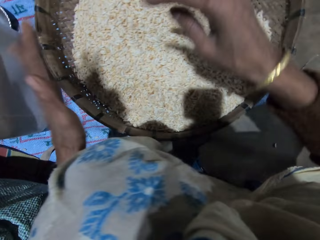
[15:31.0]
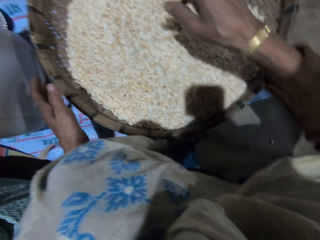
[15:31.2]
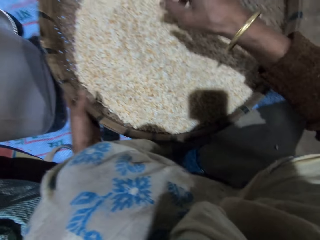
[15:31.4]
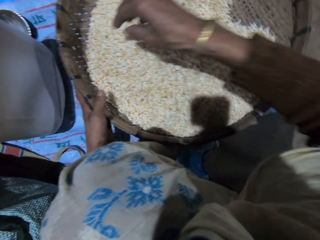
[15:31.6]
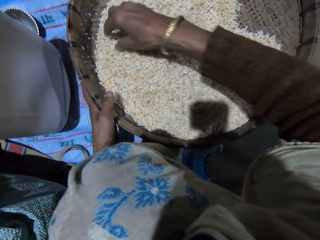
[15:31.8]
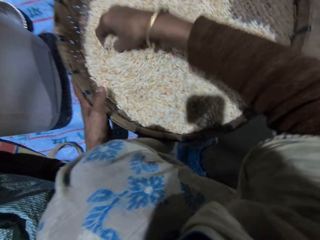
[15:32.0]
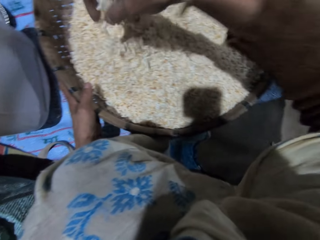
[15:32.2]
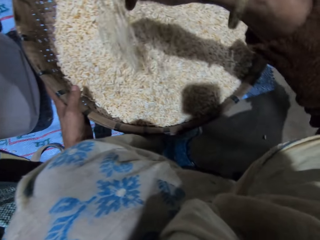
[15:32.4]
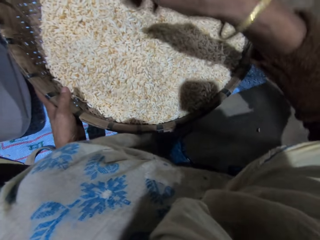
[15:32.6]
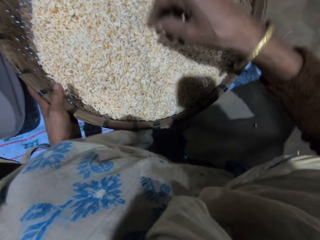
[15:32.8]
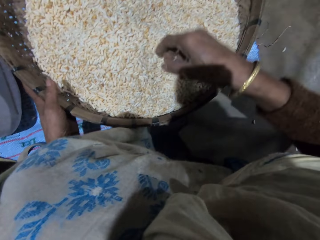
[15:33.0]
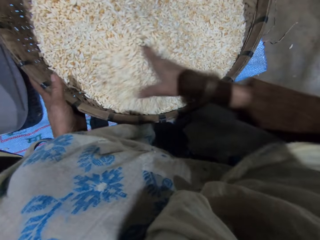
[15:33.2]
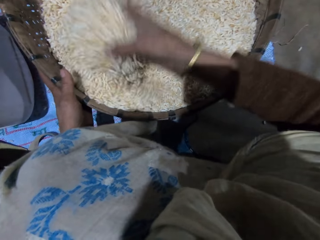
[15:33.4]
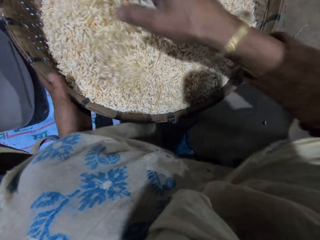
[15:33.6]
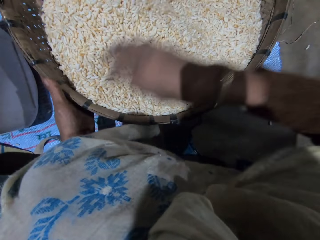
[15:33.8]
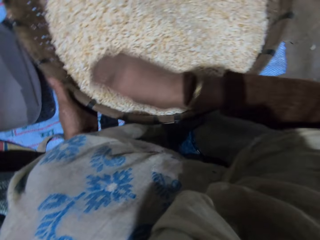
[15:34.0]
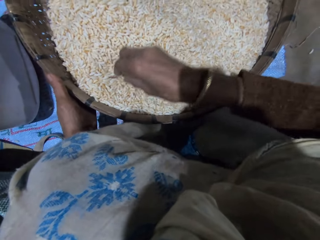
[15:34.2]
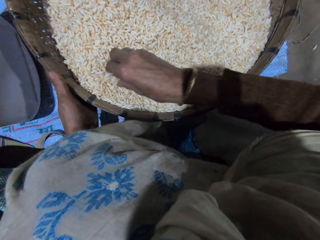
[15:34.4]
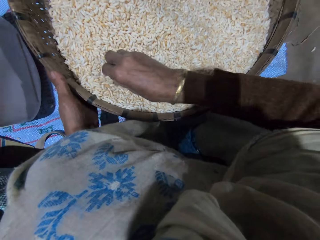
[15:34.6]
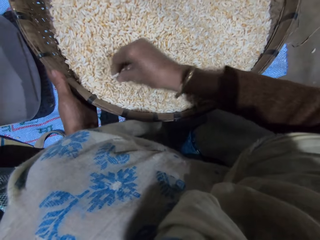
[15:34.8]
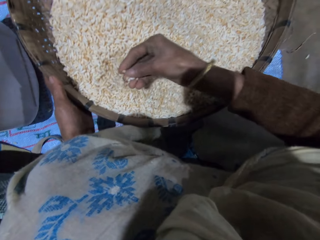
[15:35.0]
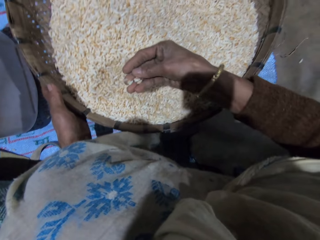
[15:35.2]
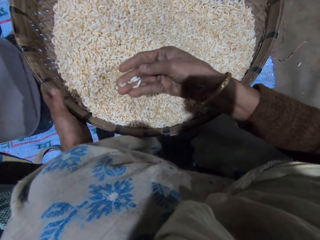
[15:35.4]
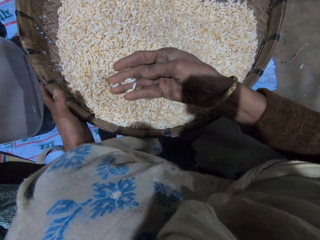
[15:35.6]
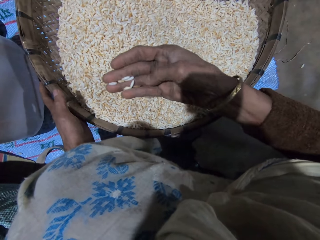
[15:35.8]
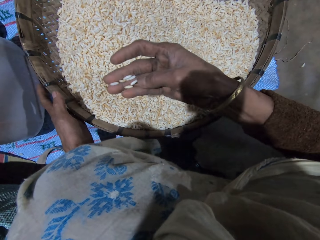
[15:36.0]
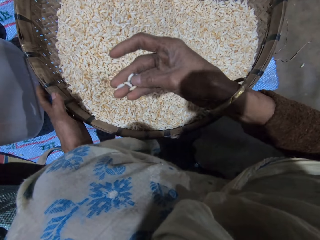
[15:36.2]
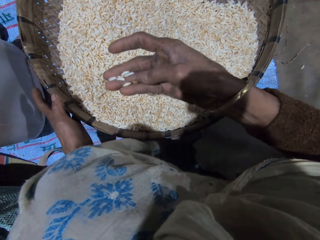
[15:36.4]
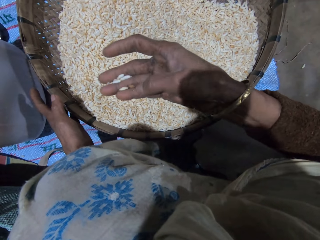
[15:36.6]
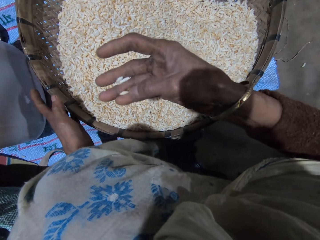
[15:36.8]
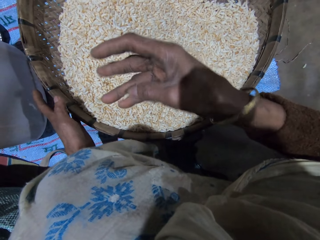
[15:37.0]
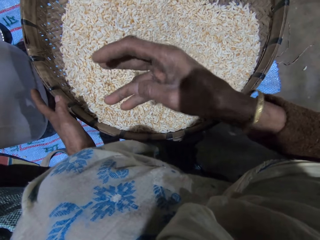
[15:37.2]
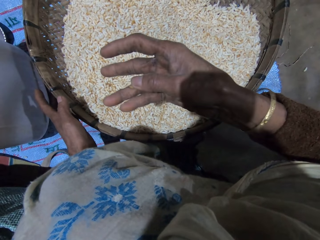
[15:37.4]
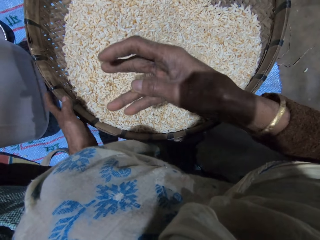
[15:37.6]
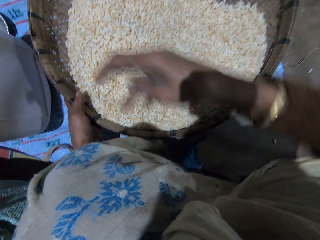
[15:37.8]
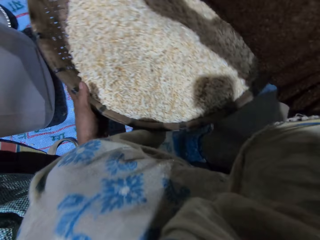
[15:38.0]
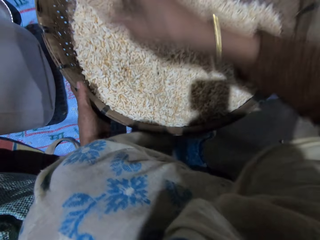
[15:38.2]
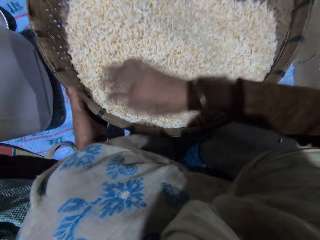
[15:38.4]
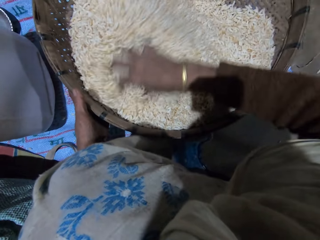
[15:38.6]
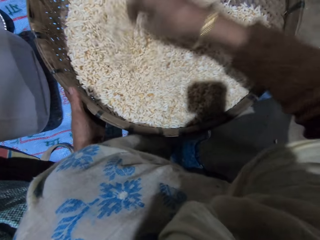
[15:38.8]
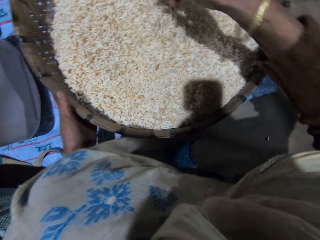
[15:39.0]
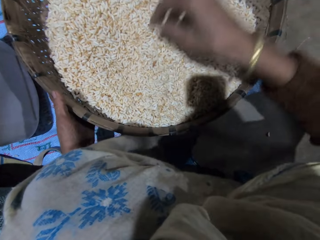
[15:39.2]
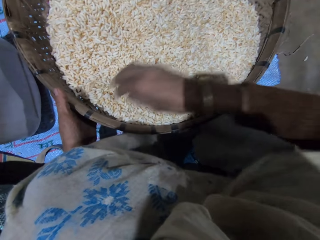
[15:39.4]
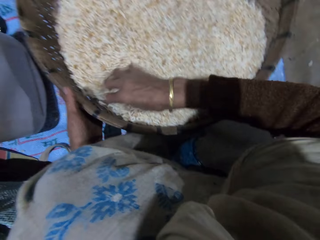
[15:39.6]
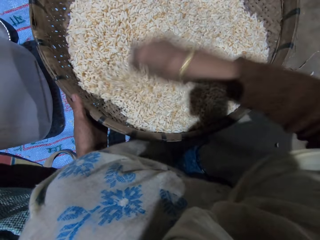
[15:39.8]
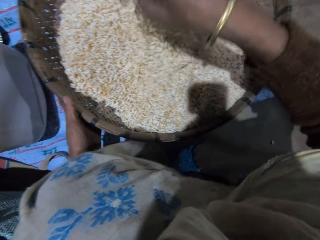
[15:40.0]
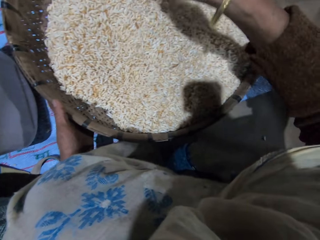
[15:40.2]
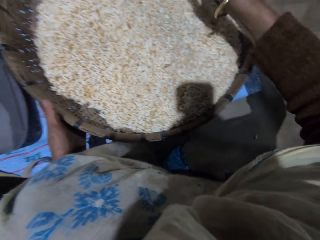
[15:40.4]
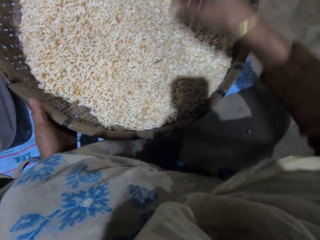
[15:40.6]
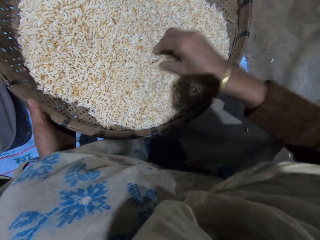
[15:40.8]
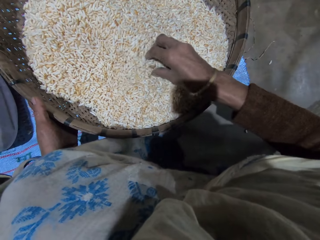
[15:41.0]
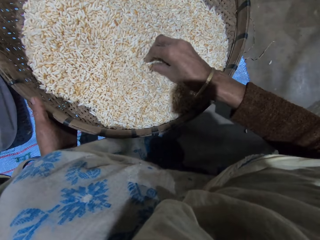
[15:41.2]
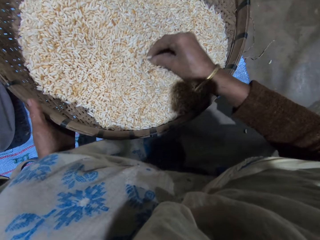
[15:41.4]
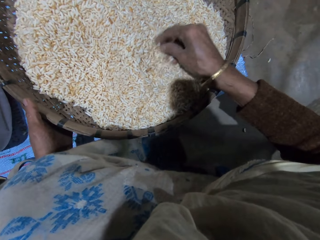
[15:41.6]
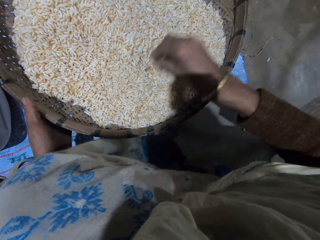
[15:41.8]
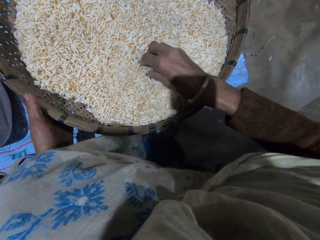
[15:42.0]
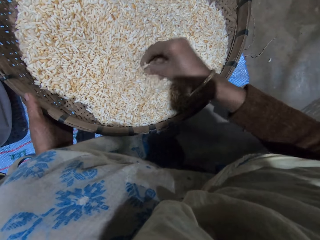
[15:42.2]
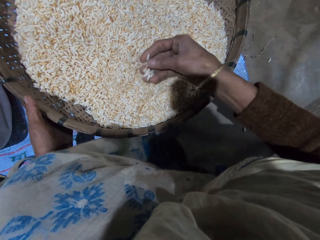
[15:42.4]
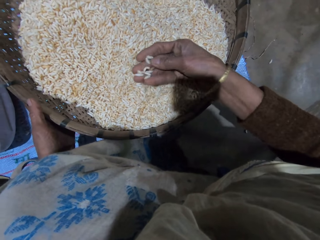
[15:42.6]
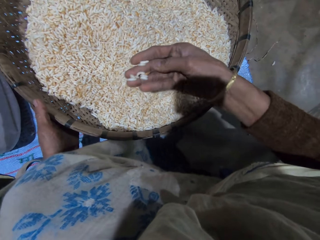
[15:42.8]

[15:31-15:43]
The camera wearer pours the grains in her left hand into the basket. She holds the basket with her left hand. She sorts the grains with her right hand. She takes out some grains with her right hand. She sorts the grains with her right hand. She throws the dirt in her right hand. She sorts the grains with her right hand. She turns the grains in the basket with her right hand.

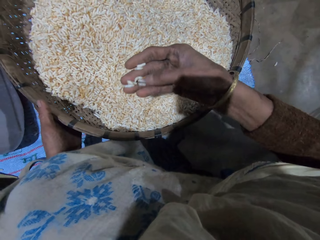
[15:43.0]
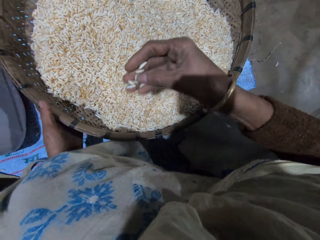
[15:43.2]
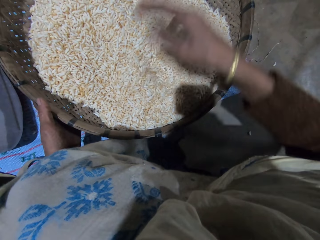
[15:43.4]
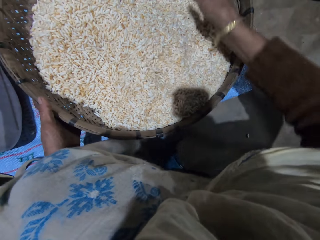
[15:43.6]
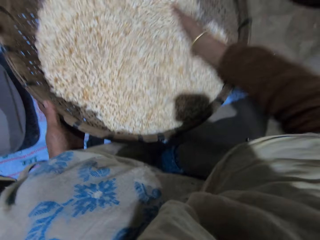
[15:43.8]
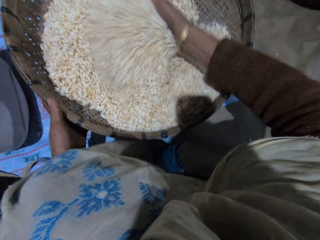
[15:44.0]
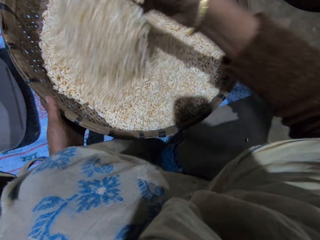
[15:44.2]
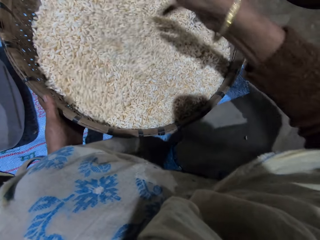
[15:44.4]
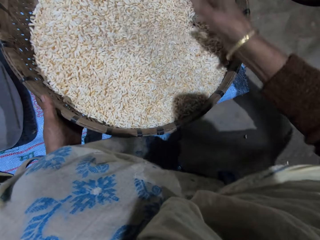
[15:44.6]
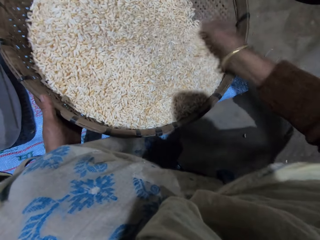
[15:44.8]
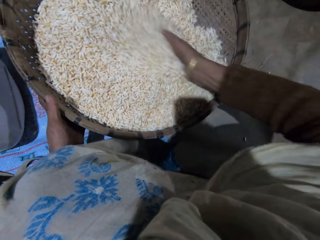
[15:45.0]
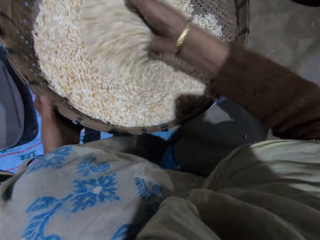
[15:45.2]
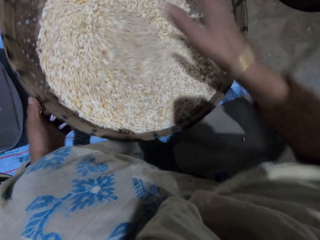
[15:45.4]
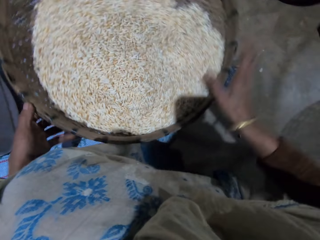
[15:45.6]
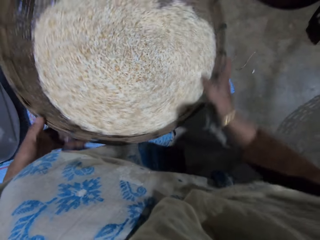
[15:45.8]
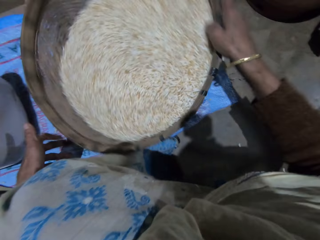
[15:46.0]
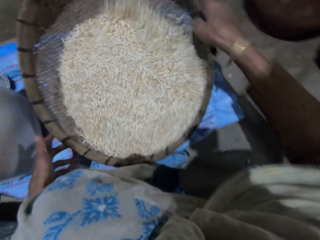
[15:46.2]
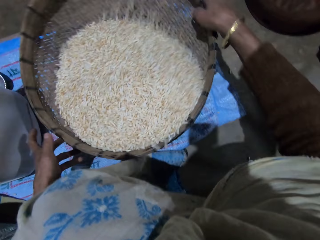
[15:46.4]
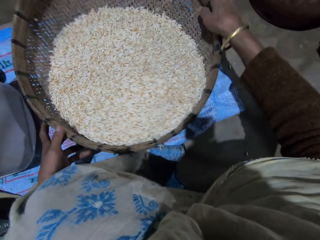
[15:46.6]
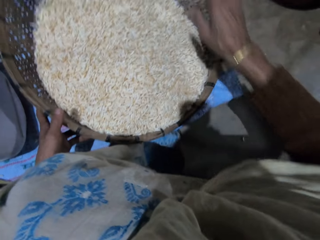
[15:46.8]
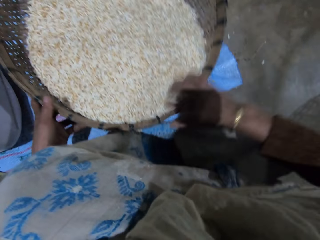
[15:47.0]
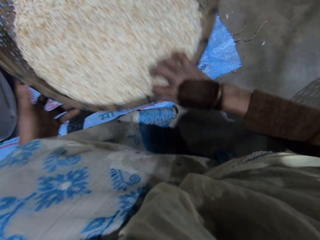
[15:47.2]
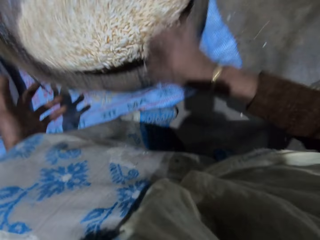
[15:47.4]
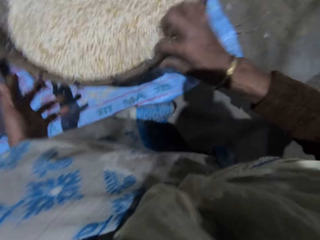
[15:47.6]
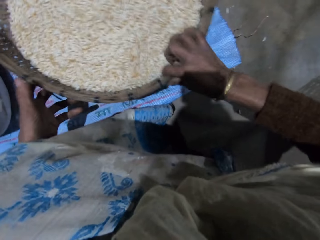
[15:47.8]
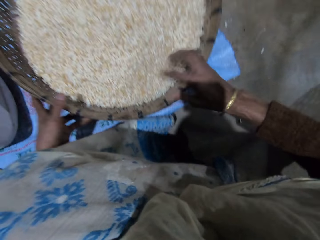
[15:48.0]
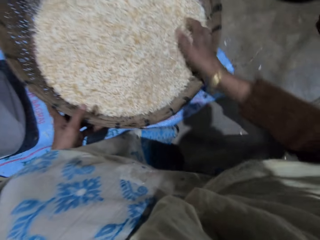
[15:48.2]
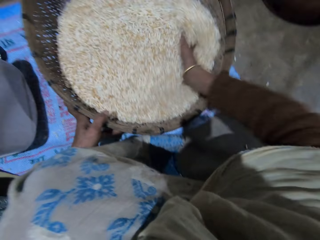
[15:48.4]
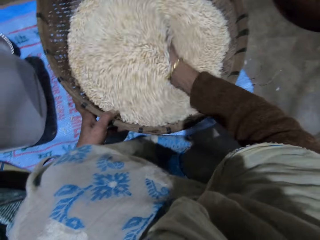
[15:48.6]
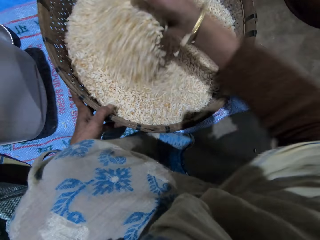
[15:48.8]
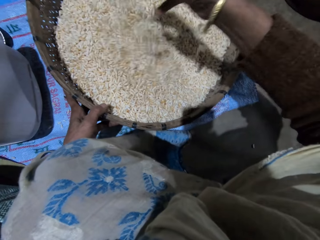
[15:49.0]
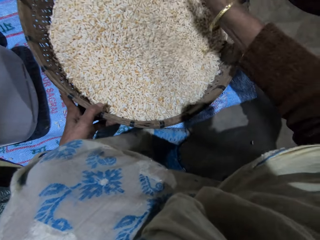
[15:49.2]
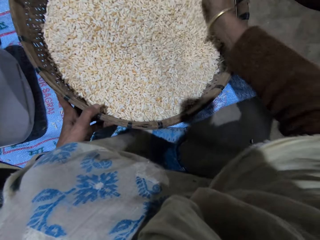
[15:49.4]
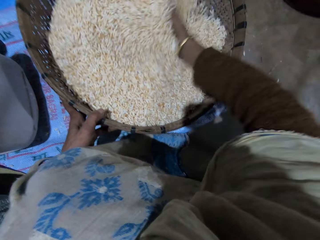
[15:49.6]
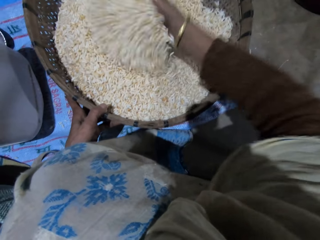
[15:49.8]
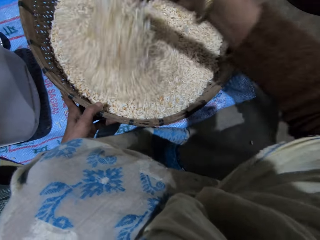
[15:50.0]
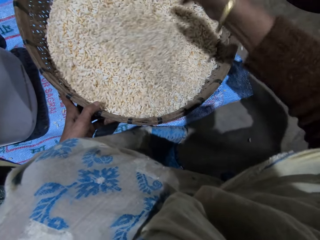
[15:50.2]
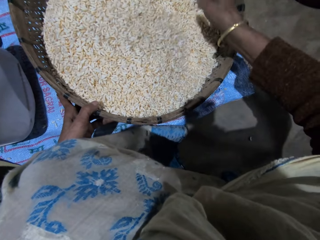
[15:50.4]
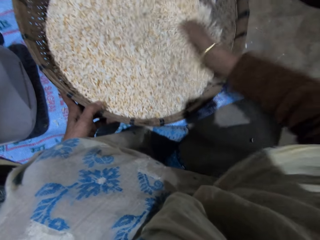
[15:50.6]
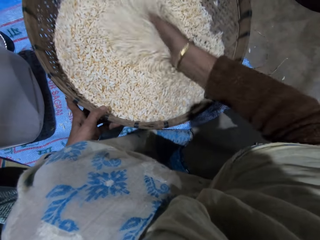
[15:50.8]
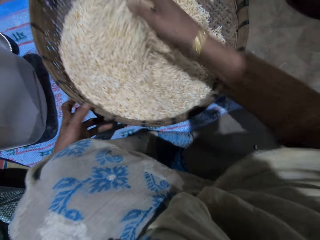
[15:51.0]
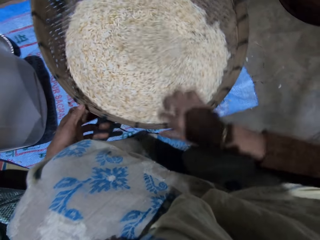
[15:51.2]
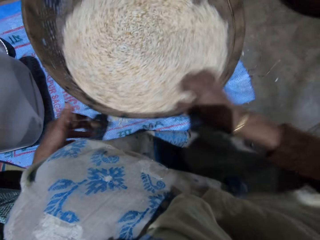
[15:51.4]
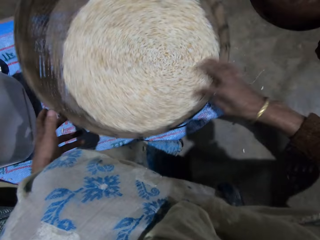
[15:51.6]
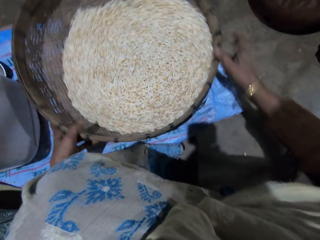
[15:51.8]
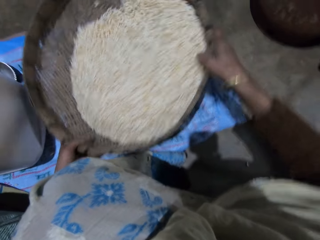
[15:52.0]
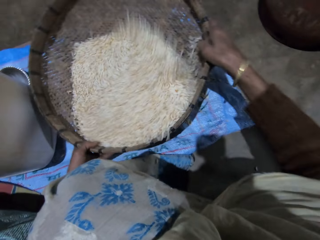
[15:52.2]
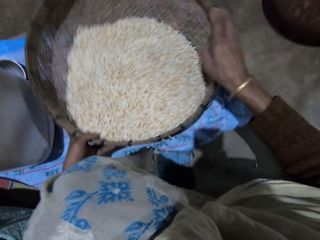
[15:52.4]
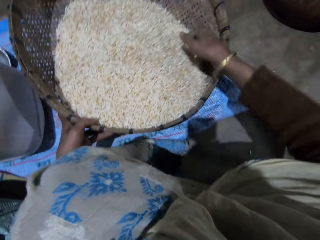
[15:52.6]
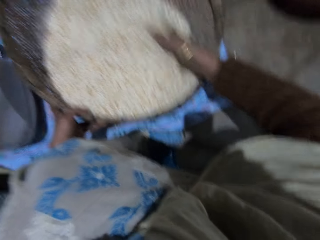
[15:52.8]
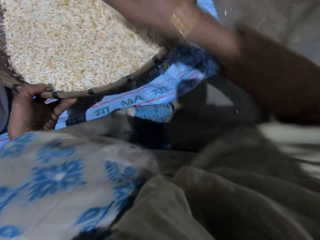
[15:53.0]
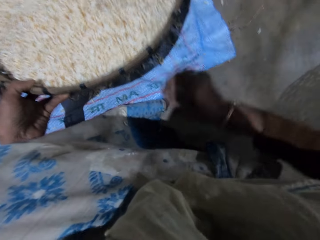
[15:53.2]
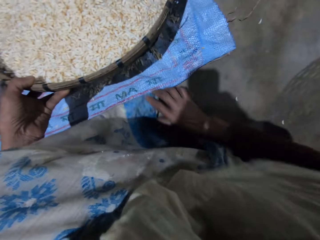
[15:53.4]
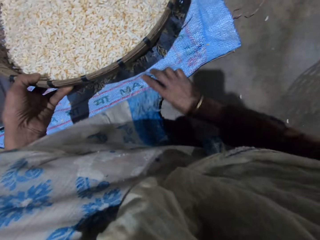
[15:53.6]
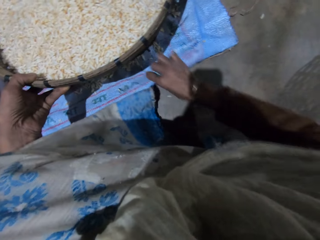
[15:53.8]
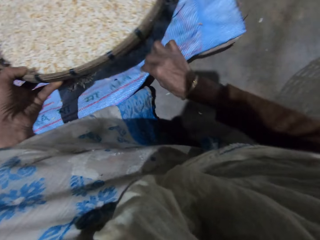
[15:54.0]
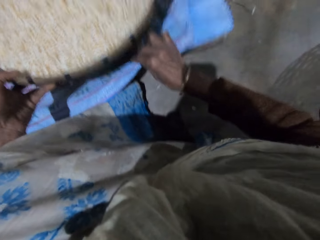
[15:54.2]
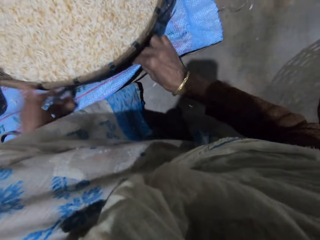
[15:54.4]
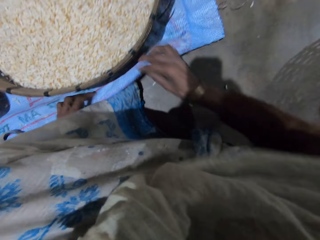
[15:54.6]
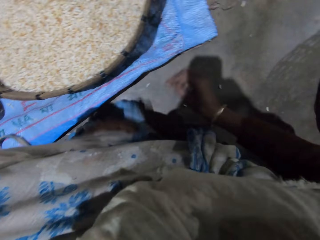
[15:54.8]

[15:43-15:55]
The camera wearer holds the basket with both hands. She shakes the basket with her right hand. She sorts the grains with her right hand. She turns the grains in the basket with her right hand. She holds the basket with her right hand. She spins the basket. She holds the basket with both hands. She shakes the basket with her right hand. She sorts the grains with her right hand. She adjusts the sack on the ground.
